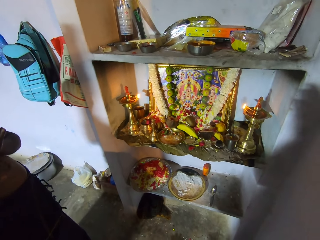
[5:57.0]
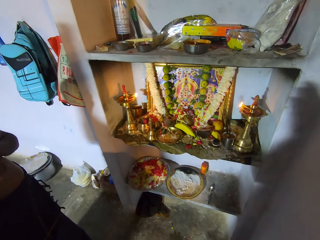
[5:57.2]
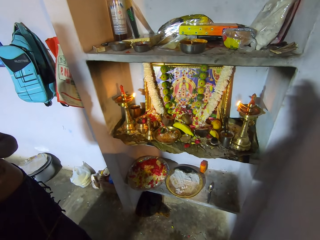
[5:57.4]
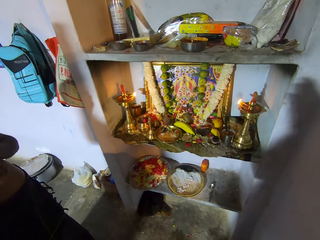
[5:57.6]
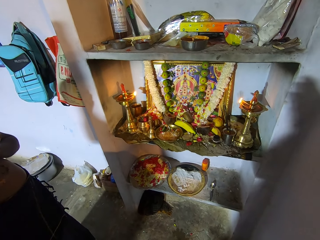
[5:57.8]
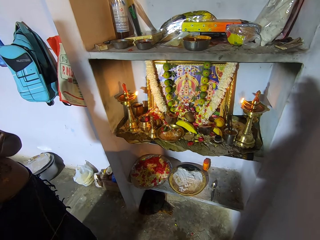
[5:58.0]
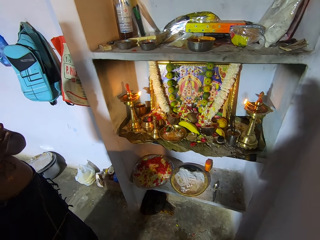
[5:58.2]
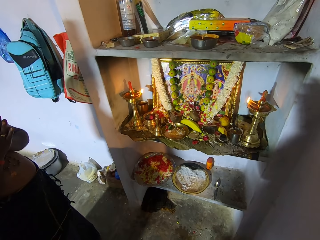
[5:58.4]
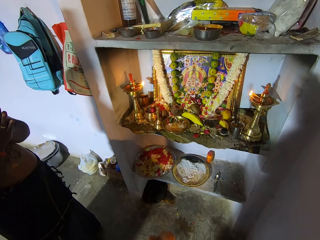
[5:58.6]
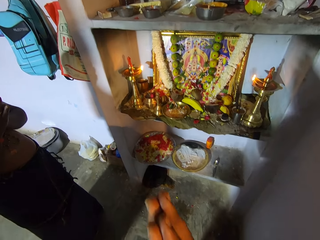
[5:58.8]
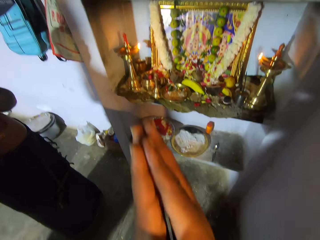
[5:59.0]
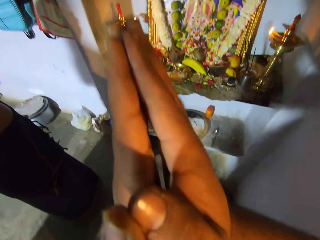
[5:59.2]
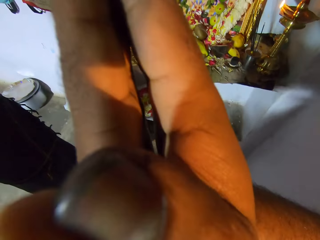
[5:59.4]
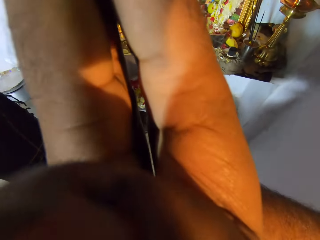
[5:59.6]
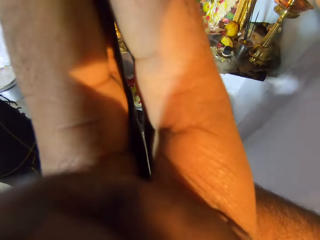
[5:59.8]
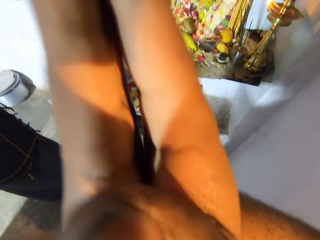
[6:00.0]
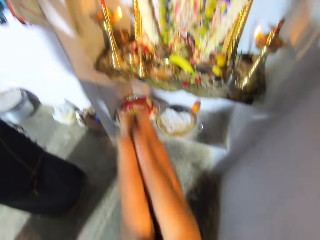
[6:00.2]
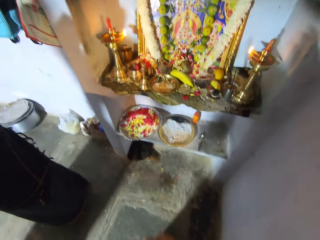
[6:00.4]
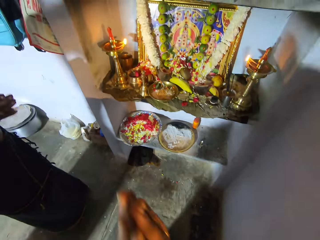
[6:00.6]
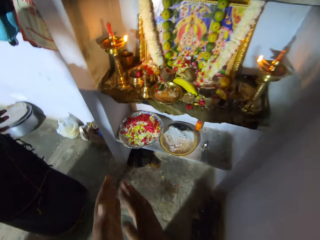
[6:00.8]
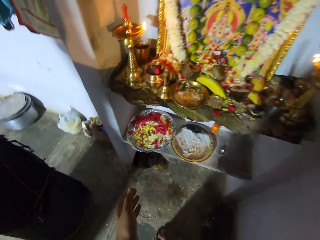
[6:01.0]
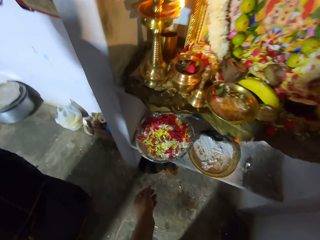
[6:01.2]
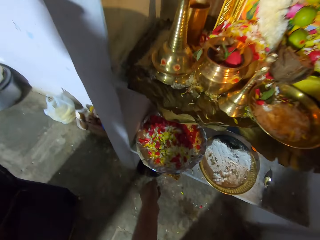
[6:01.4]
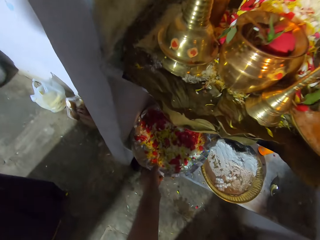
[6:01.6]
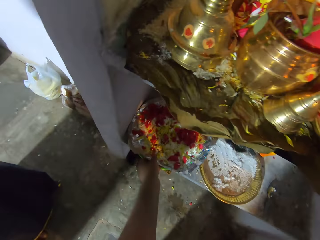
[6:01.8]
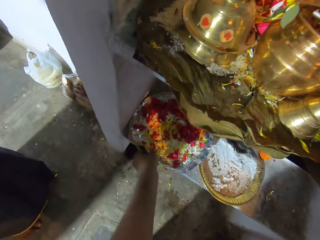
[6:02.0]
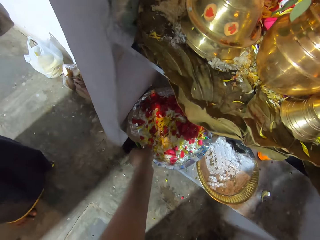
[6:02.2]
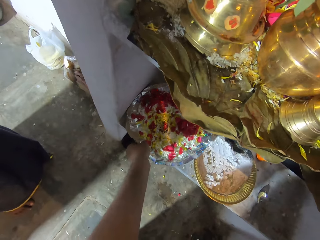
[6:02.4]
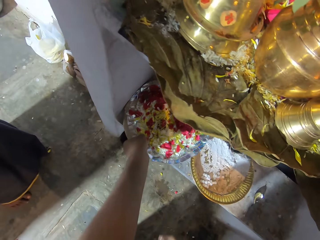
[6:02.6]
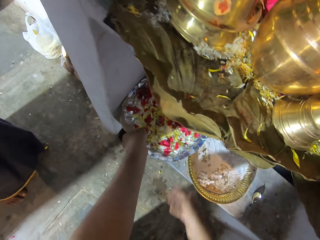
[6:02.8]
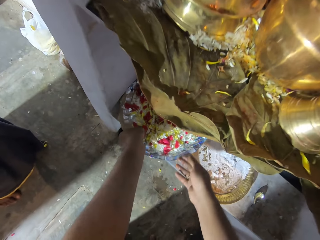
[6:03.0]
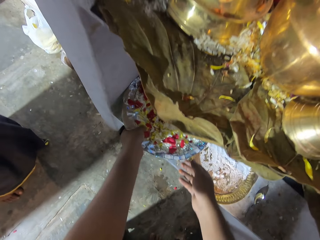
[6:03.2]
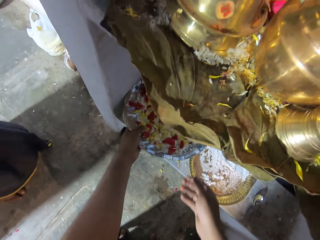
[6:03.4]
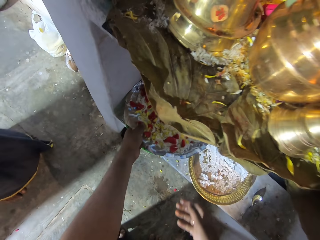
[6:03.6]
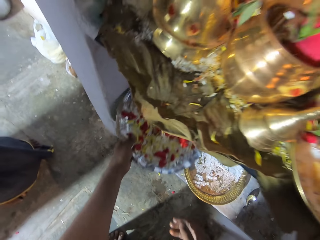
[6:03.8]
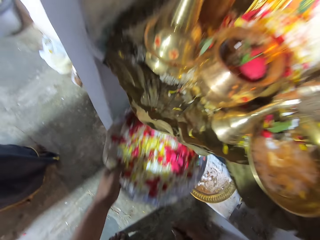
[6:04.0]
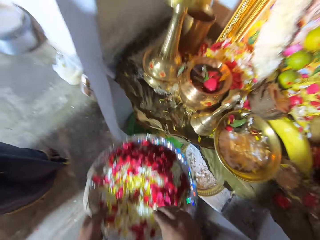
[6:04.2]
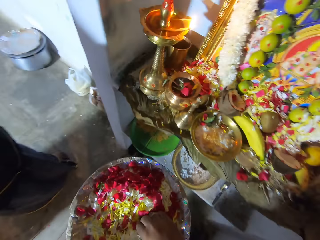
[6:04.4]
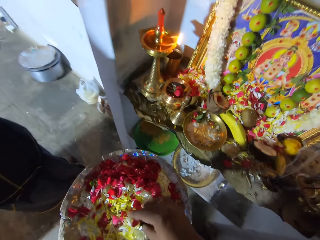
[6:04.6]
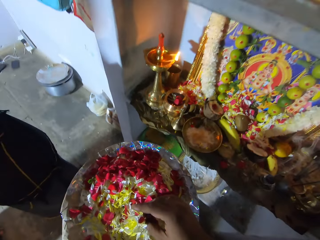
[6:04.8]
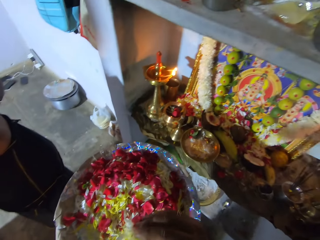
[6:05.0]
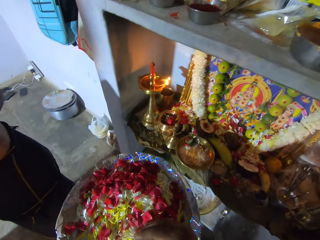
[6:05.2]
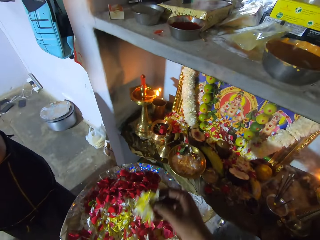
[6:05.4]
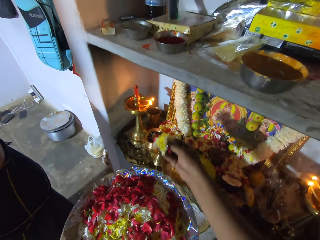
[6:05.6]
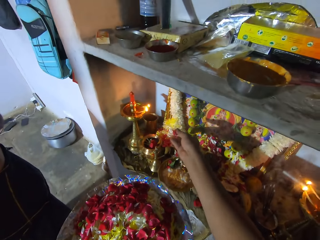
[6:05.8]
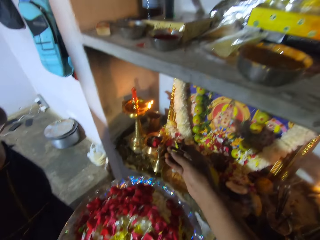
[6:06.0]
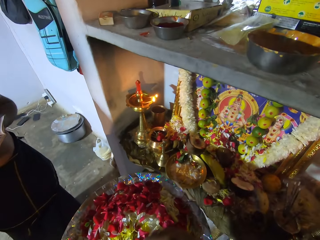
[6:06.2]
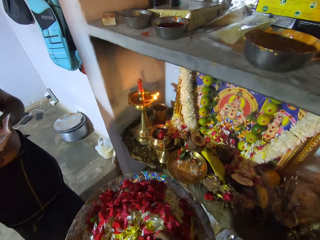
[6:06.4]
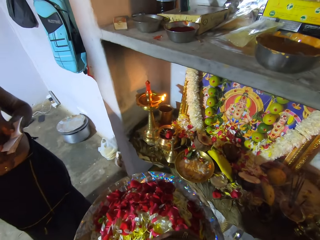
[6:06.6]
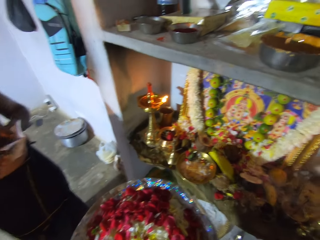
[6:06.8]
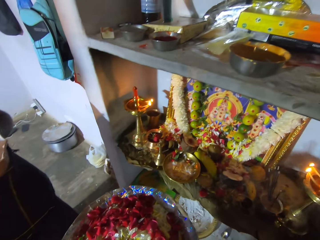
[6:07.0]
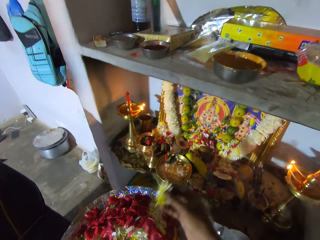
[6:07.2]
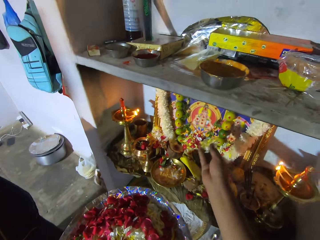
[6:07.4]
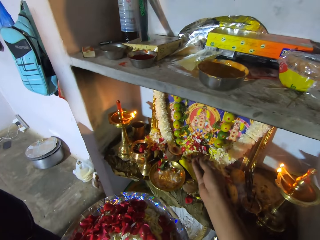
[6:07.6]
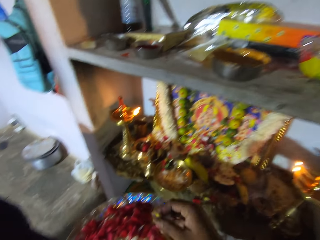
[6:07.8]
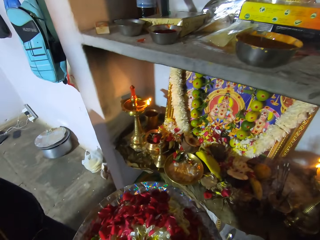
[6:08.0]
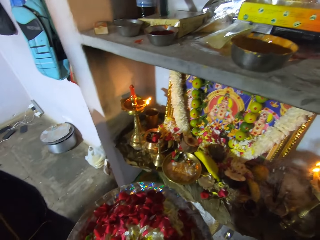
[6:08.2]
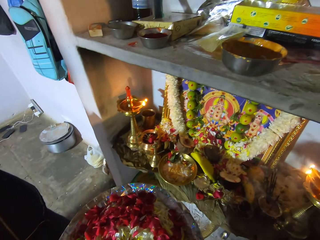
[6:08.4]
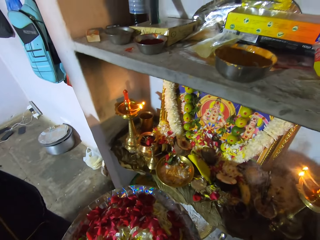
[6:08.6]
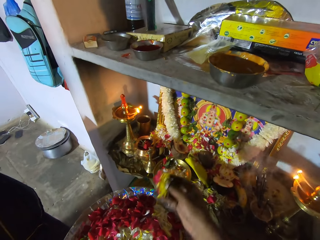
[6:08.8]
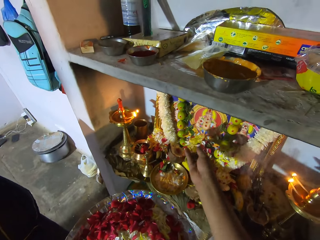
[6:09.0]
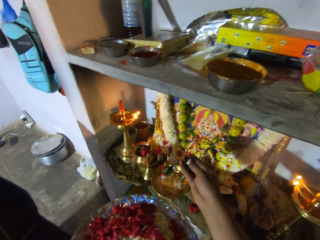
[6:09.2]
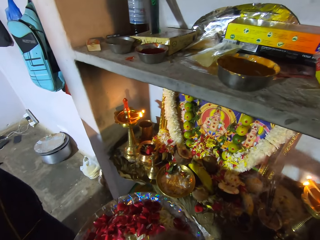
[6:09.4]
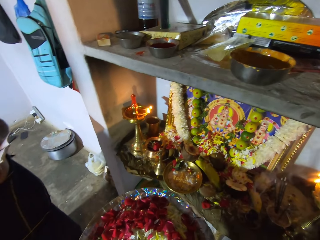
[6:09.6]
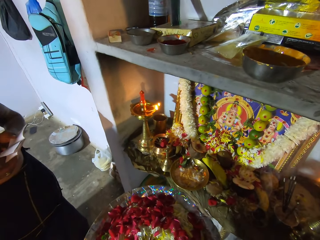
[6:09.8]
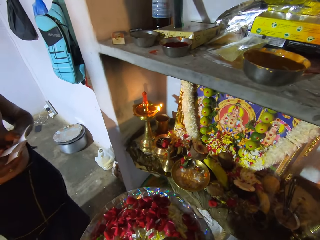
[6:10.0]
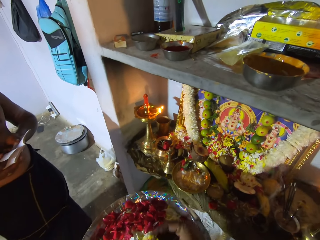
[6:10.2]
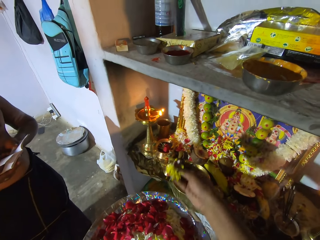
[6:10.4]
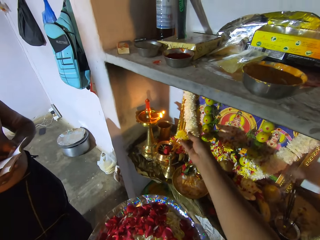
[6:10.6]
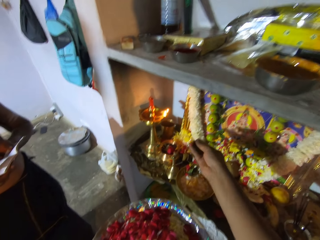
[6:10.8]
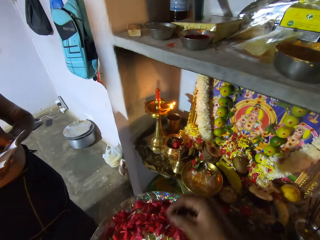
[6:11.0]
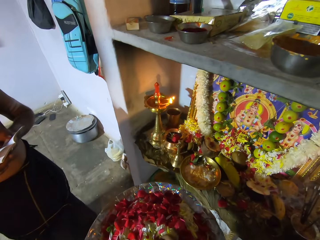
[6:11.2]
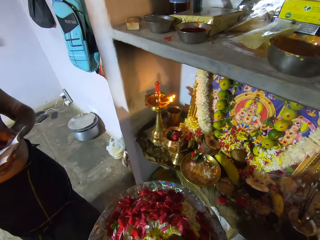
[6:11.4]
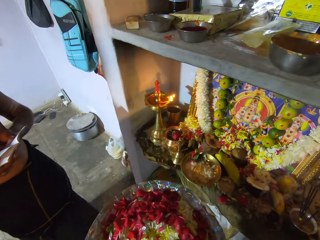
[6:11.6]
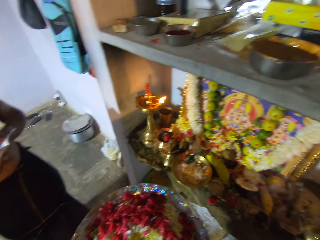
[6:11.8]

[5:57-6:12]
The camera wearer does the hand gestures. They put the hands up. They pick up the tray with flowers from the shelf. They pick the flowers from the foil paper. They pour the flowers on the shelf from the tray. They place the flowers at the altar.

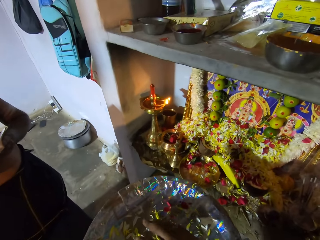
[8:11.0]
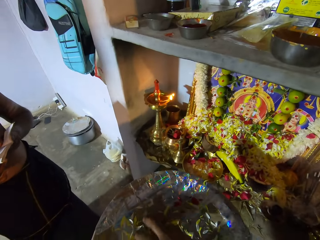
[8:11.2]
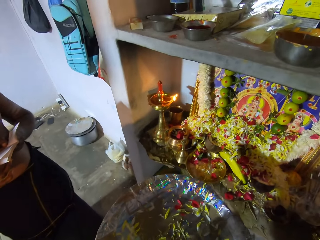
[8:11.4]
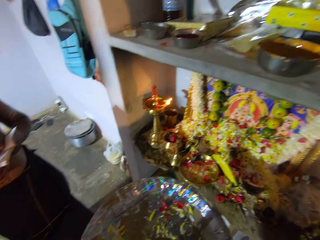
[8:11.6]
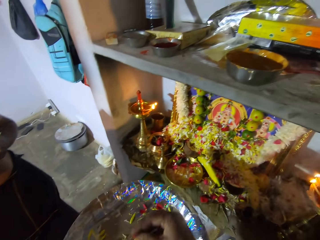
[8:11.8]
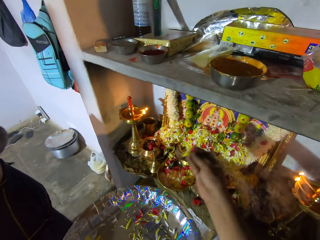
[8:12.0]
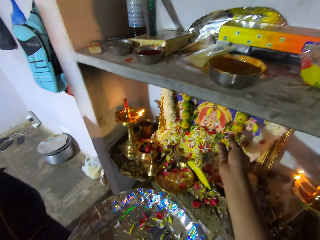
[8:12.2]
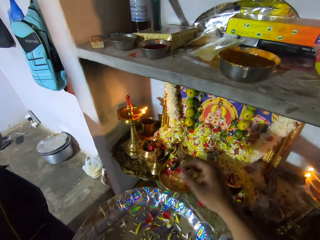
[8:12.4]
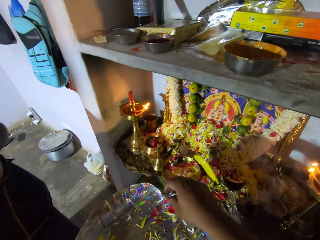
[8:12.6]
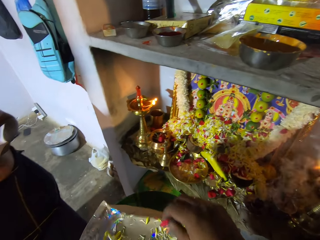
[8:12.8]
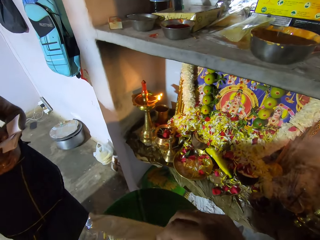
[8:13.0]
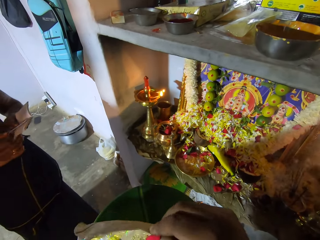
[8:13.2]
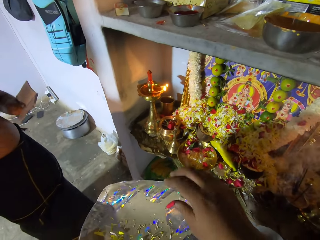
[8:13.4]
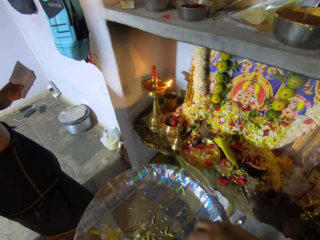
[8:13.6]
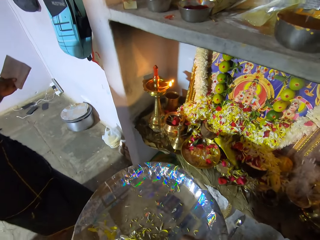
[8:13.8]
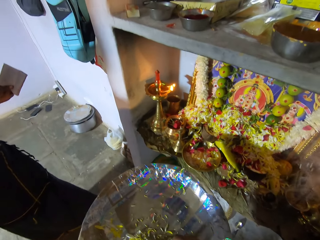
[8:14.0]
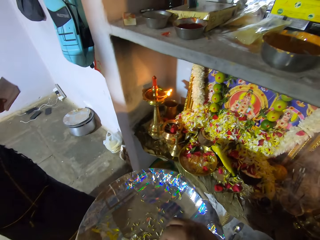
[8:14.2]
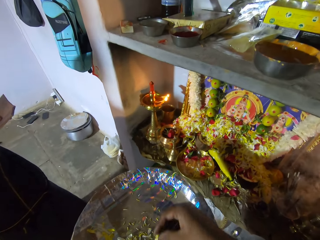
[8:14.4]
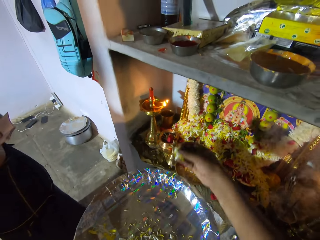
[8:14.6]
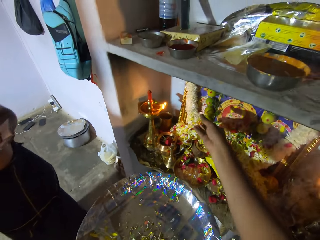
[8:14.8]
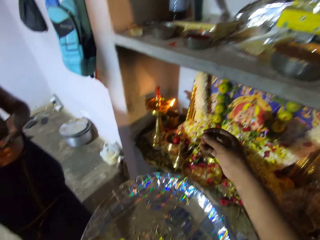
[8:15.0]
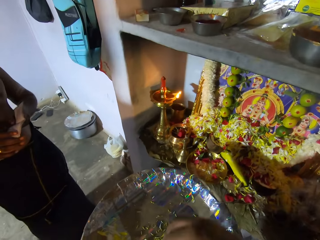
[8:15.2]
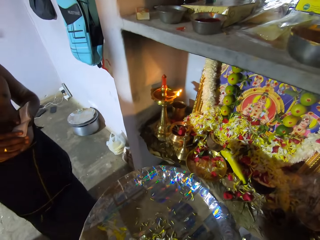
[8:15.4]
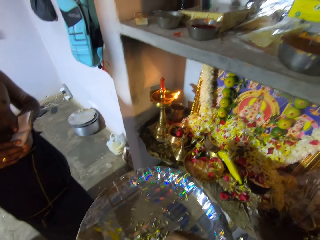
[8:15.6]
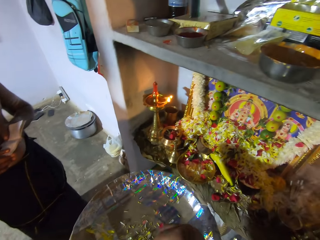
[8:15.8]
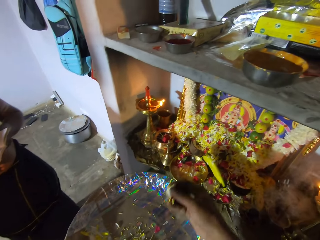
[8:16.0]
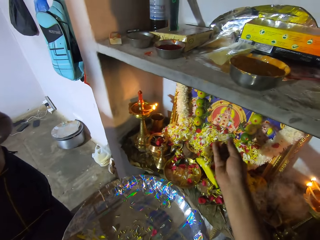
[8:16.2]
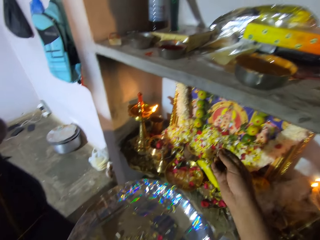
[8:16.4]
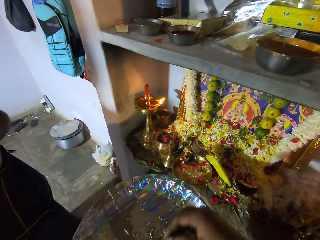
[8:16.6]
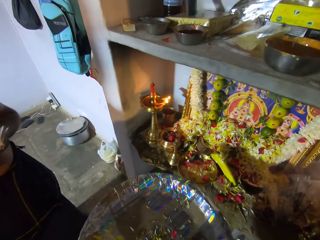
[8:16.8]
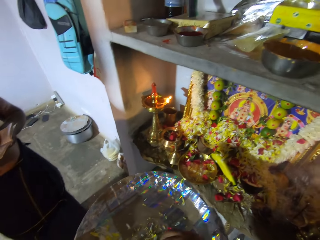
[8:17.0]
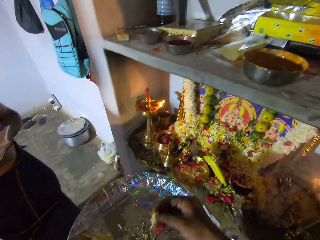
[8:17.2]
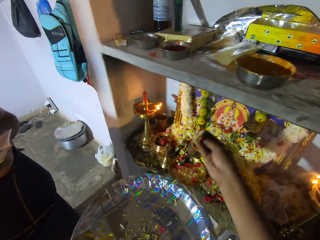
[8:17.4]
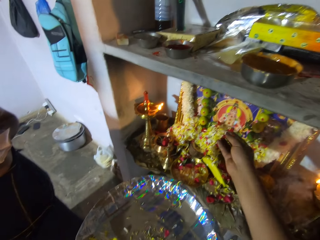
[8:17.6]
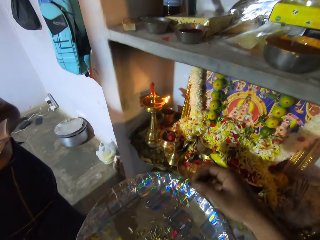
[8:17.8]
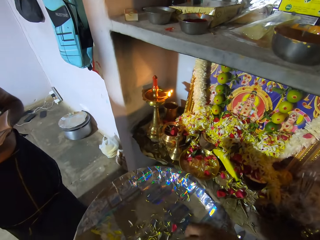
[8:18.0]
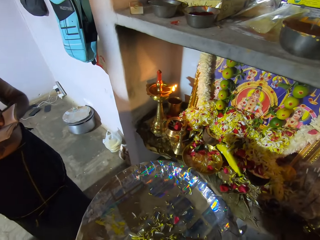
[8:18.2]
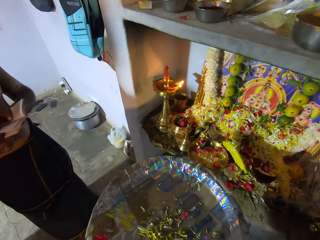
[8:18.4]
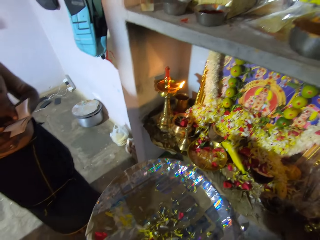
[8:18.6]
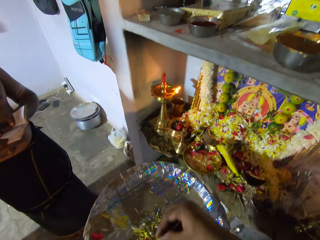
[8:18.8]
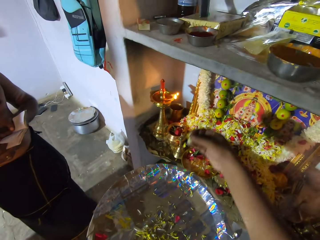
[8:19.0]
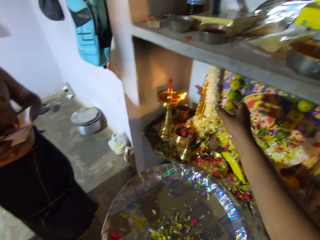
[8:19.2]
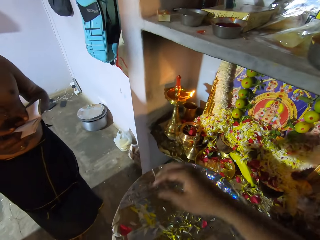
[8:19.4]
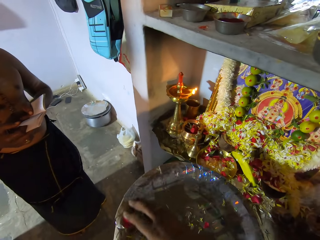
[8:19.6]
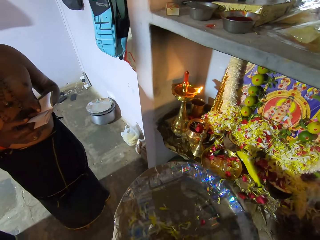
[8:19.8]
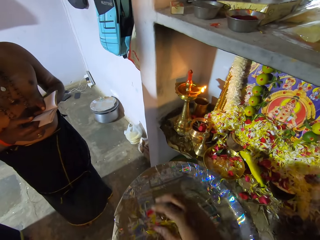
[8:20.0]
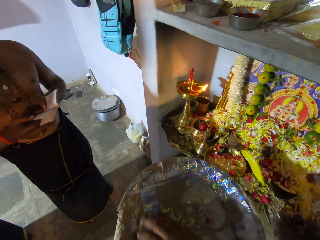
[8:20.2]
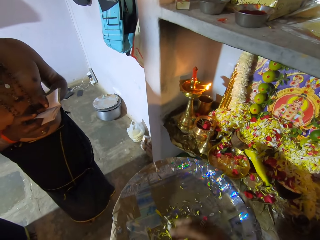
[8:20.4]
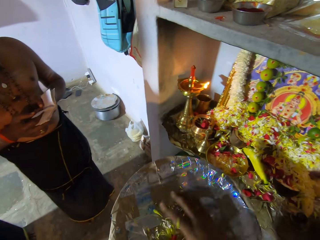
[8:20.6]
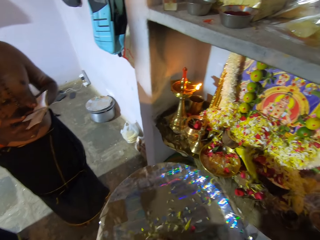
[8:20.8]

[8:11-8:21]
The camera wearer touches the foil paper. They pick the flowers from the foil paper and place the flowers at the altar.
